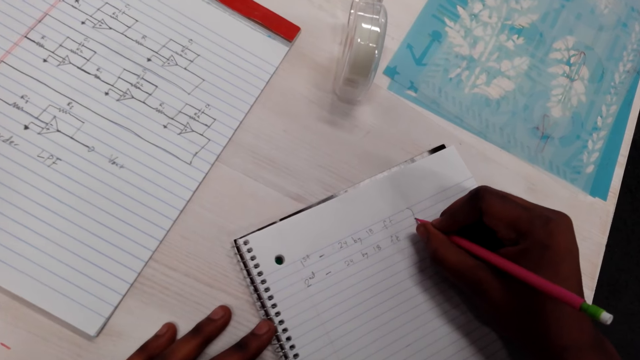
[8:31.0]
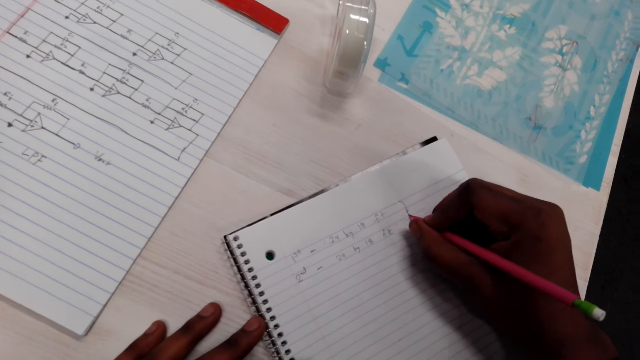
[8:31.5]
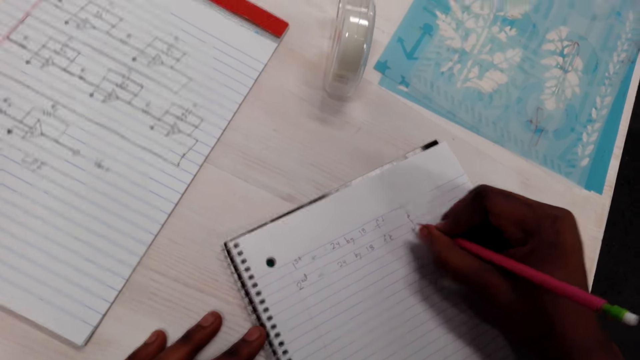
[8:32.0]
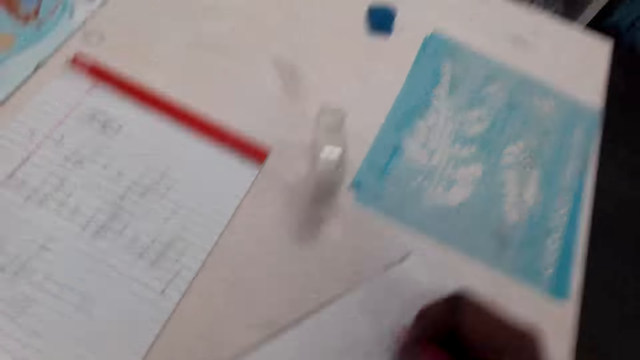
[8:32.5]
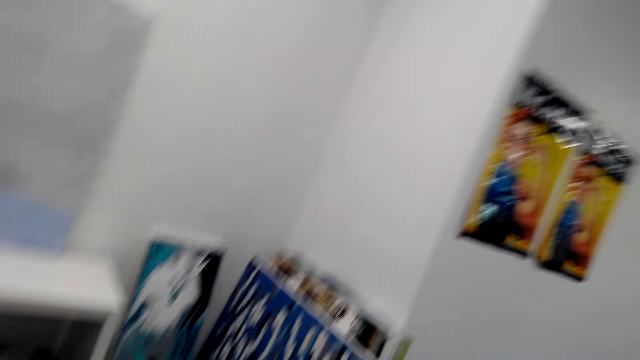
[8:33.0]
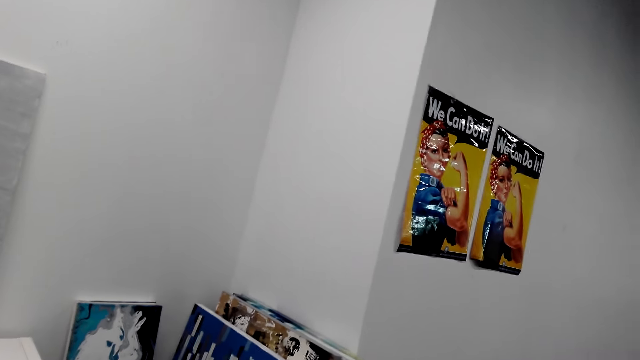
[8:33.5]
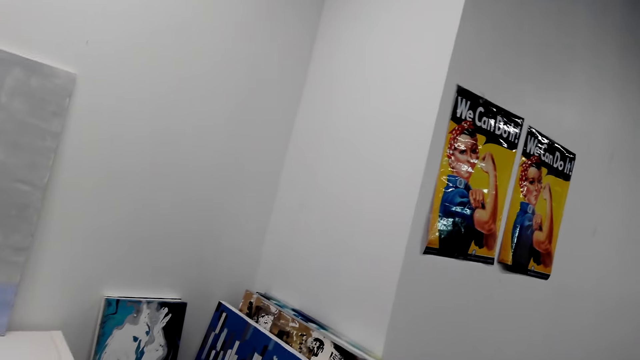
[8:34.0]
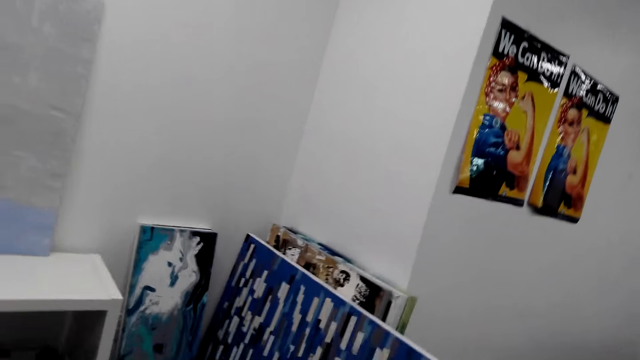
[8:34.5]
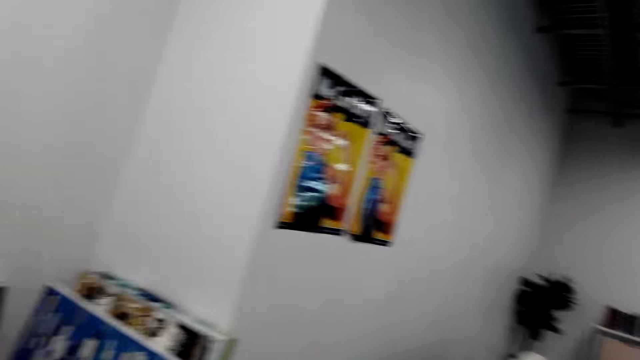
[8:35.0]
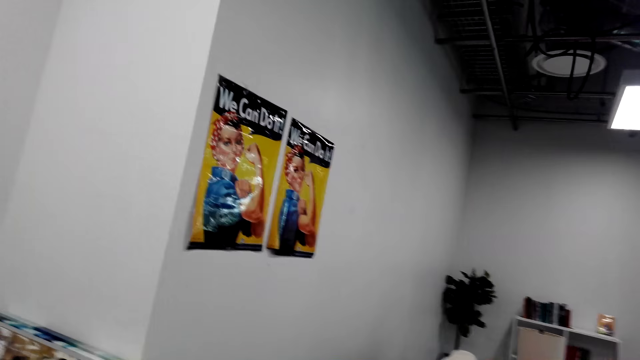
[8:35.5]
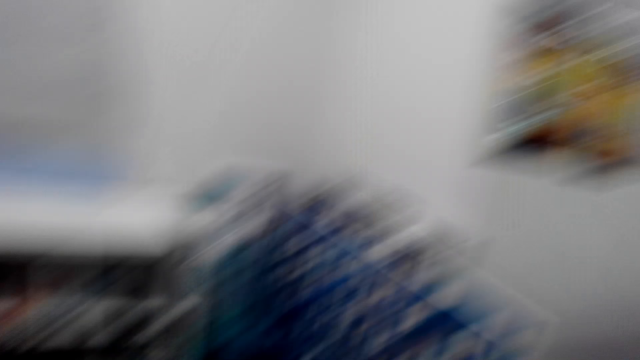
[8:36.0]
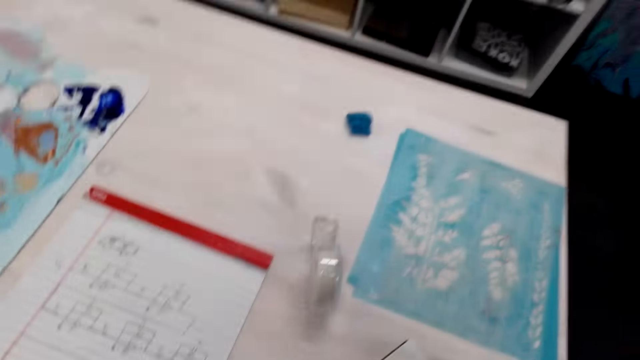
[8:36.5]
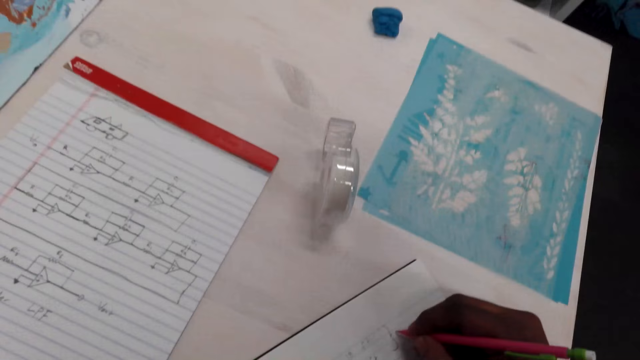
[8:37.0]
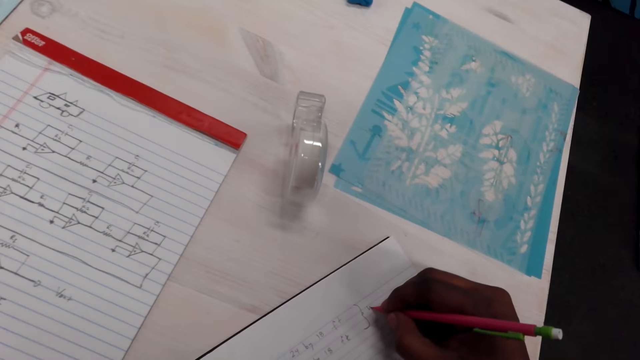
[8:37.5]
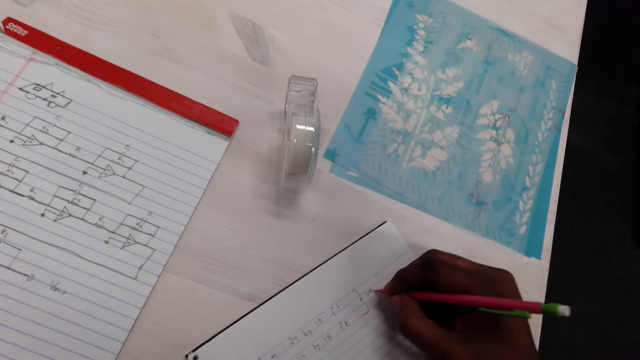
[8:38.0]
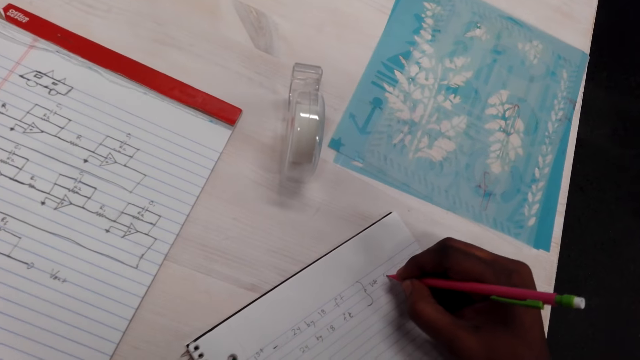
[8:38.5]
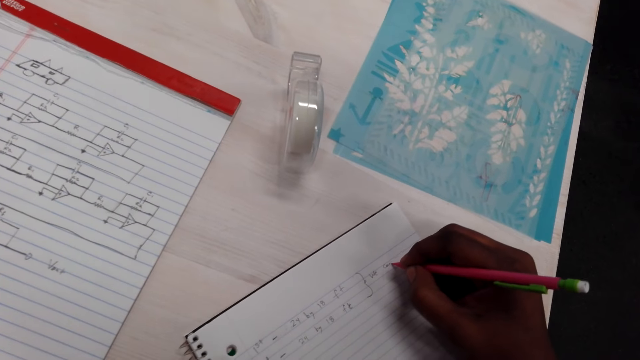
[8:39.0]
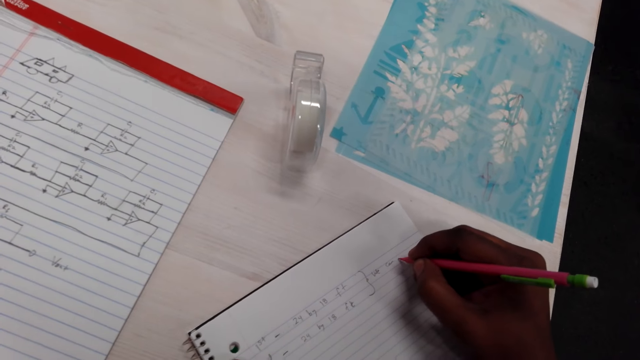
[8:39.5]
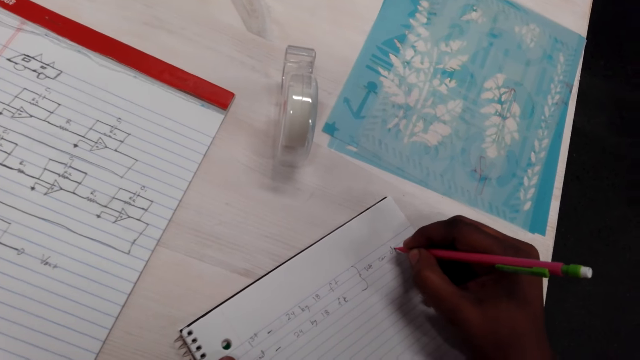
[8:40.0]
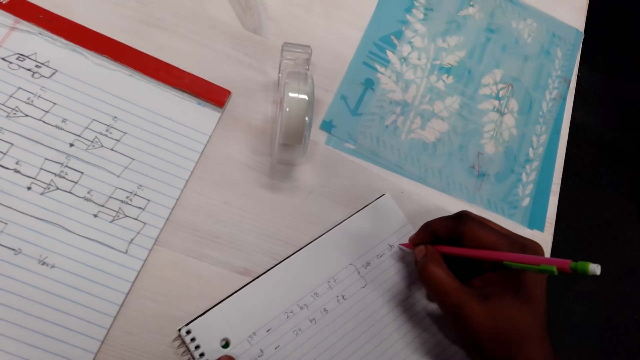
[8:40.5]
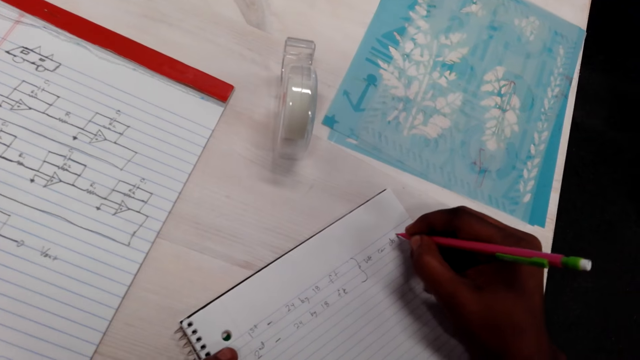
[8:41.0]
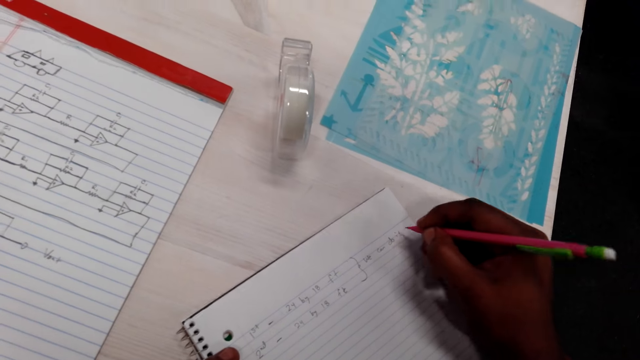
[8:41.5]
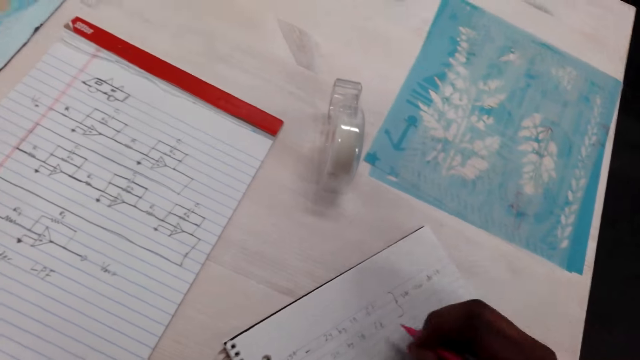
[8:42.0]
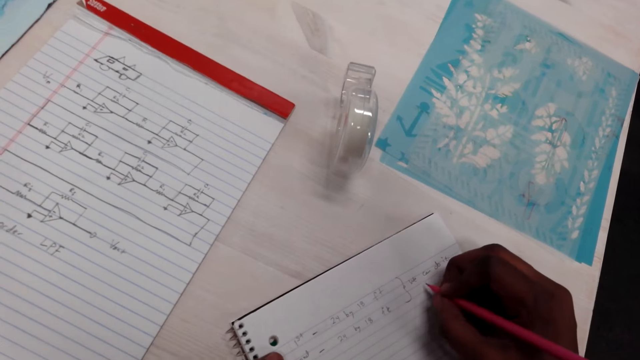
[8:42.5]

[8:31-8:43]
The camera wearer looks around the house. They stare at the pictures on the wall. They walk on the floor. They look around the house. They write on the notebook with a clutch pencil on the table.

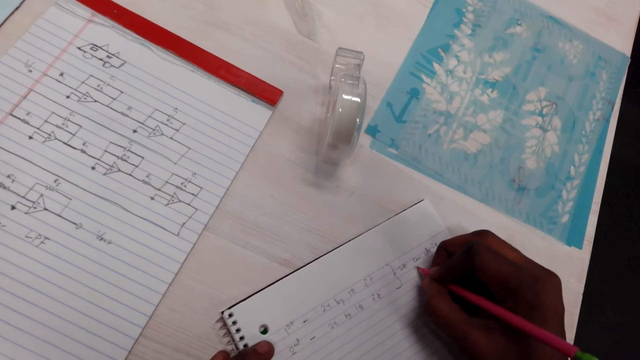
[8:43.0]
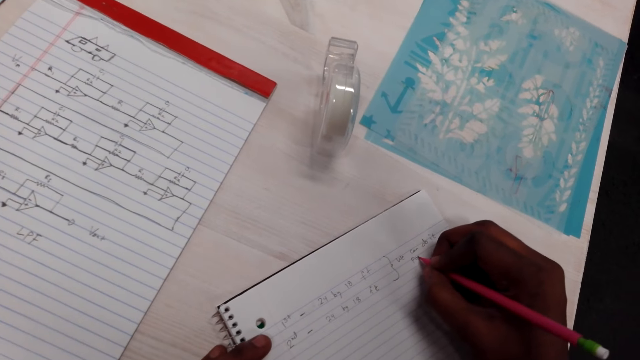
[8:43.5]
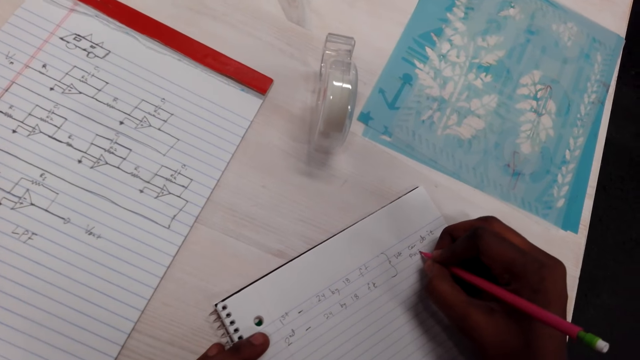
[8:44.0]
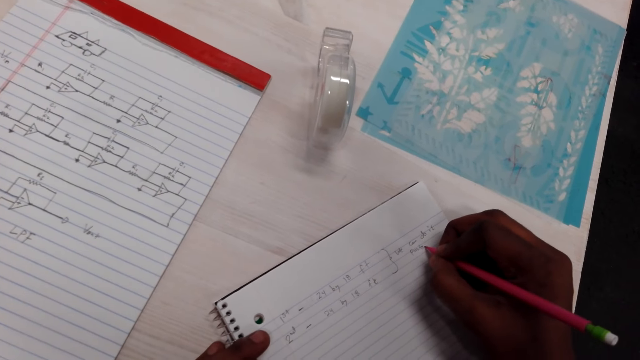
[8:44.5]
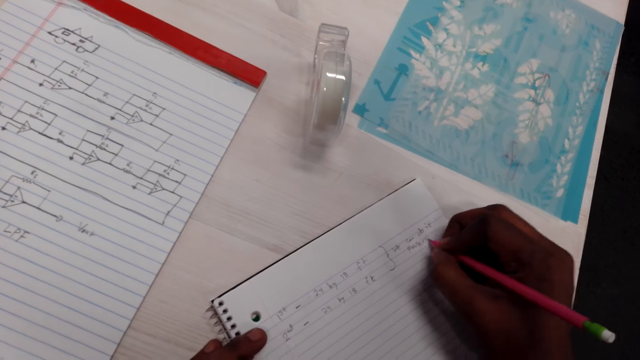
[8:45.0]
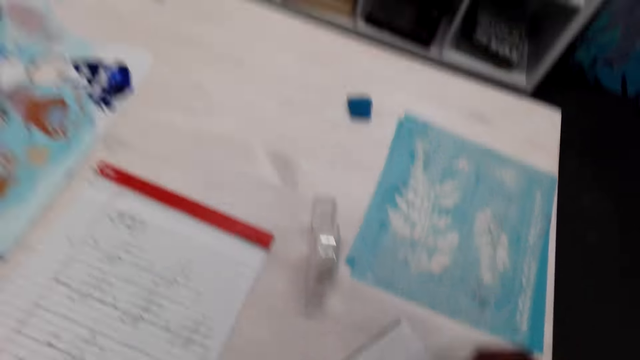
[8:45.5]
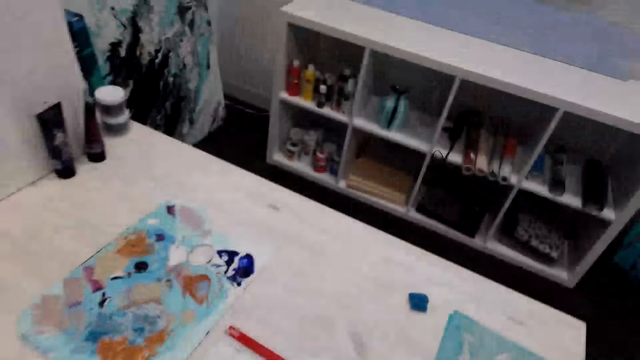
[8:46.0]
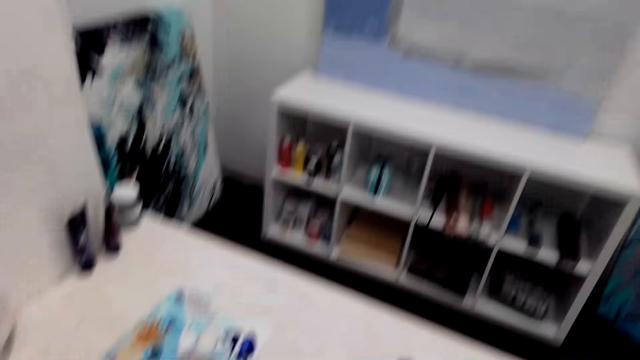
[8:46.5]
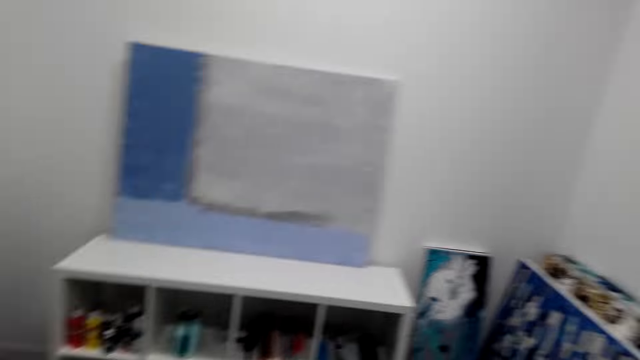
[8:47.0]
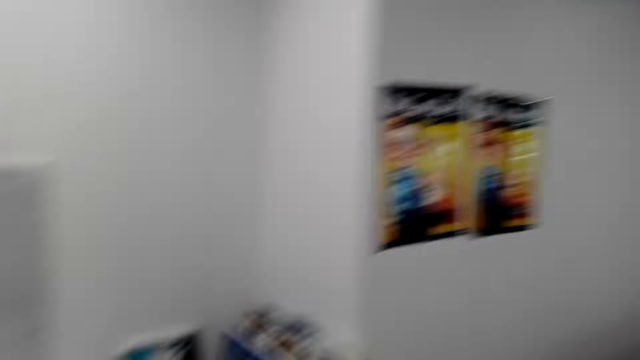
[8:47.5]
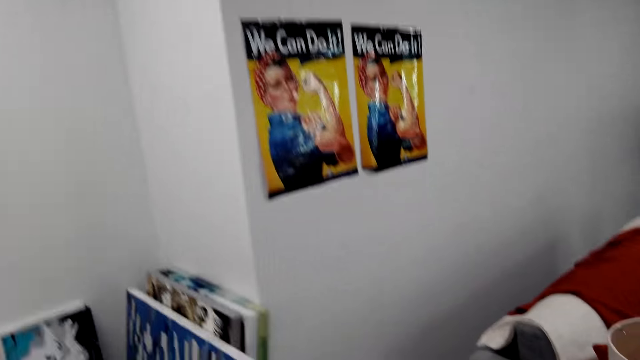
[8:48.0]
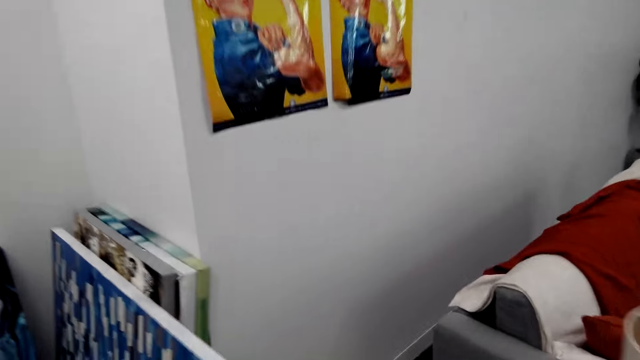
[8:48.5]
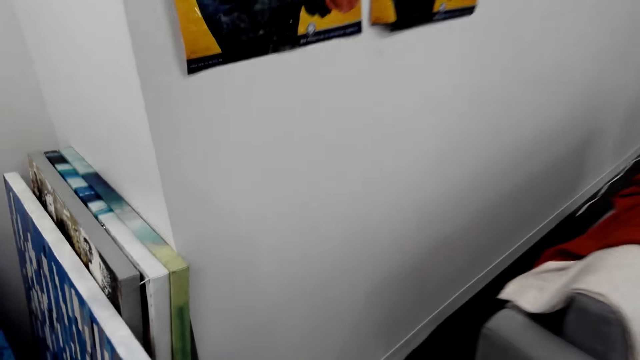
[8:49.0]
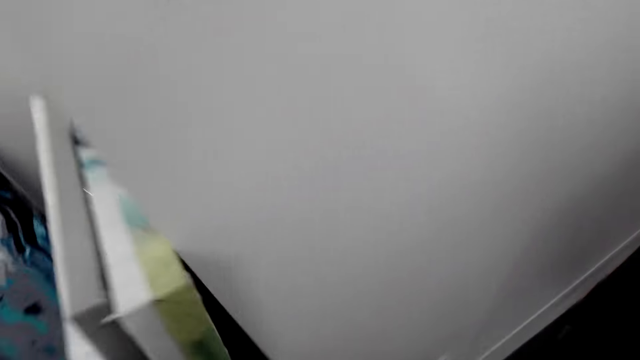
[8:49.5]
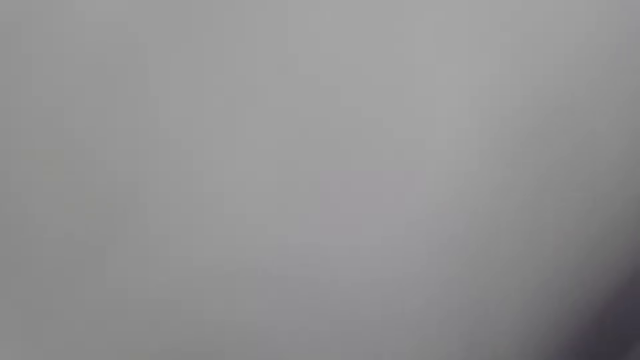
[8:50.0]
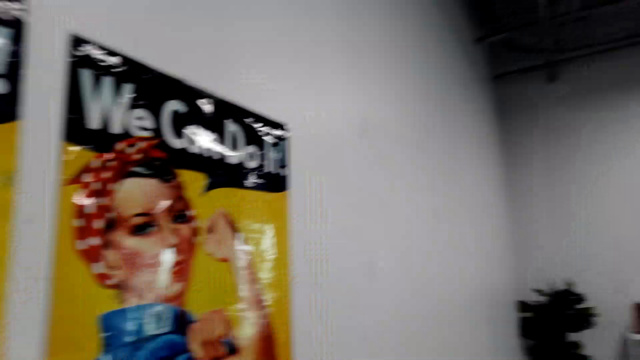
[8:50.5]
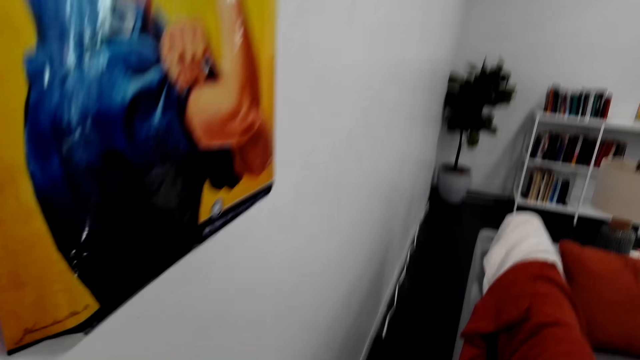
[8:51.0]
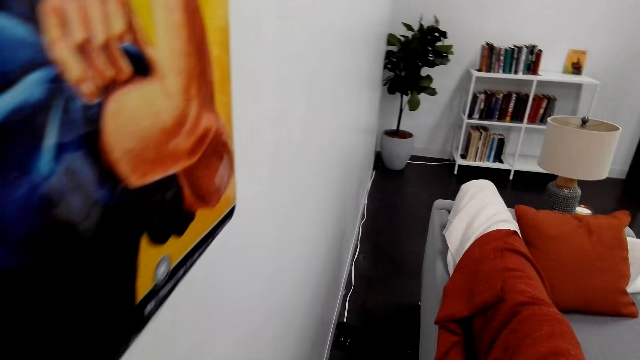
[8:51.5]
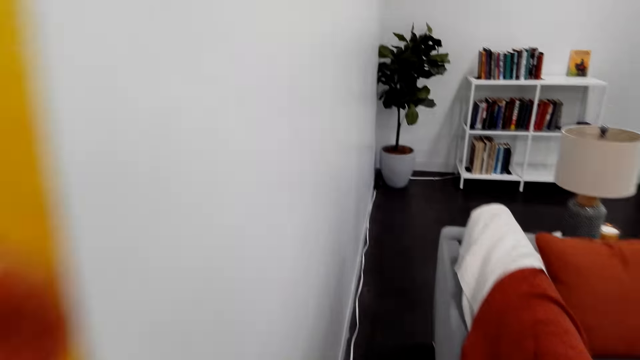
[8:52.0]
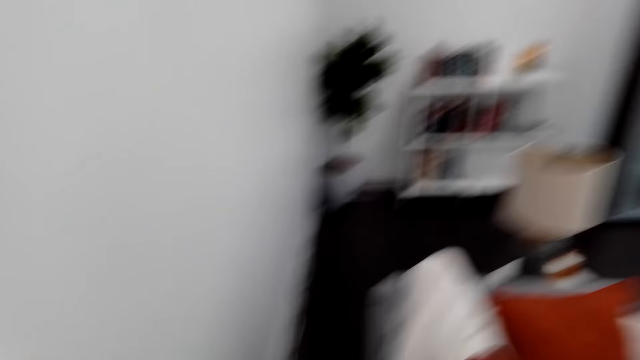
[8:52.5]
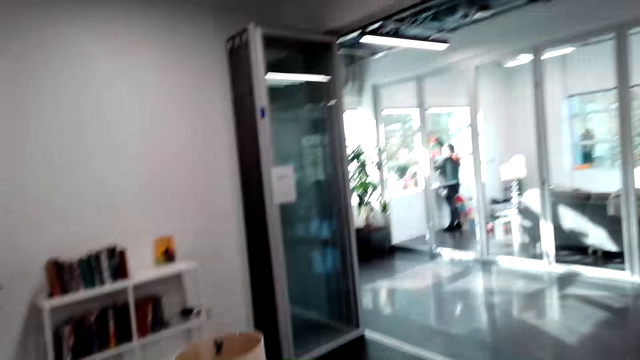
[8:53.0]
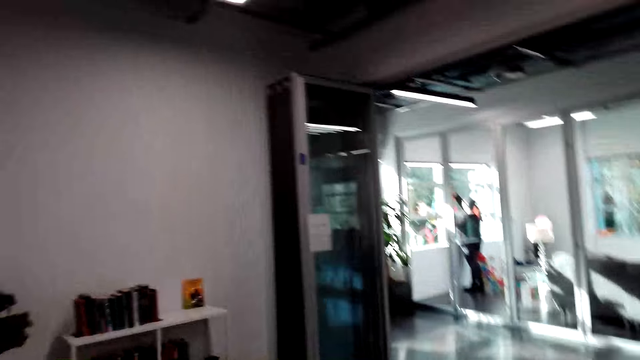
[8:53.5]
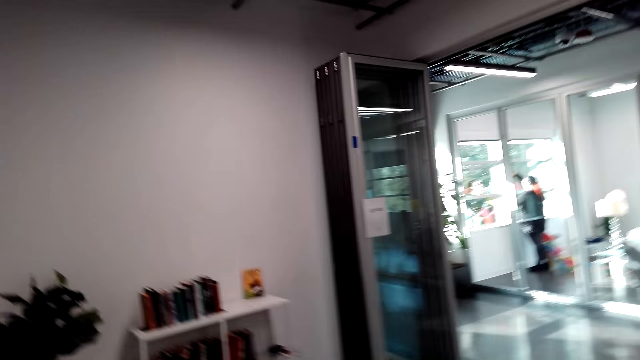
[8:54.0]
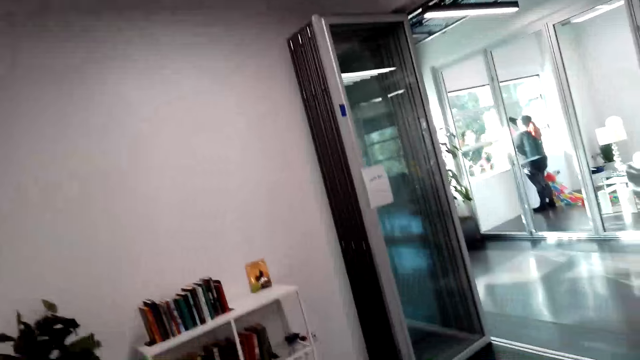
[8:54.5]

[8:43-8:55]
The camera wearer looks around the house. They walk around the house. They look around the house.
